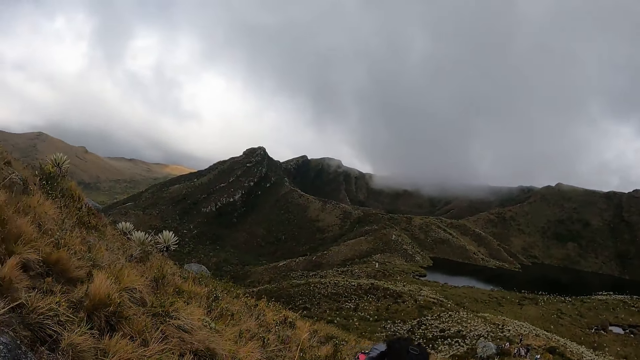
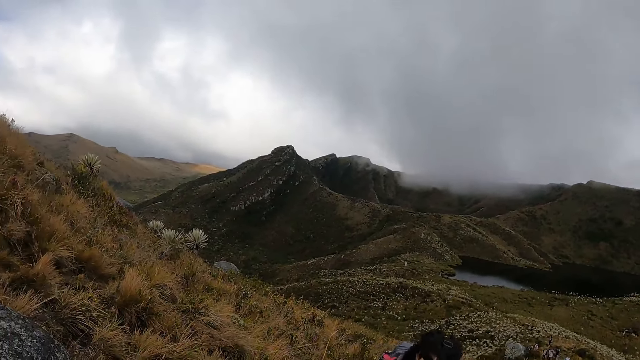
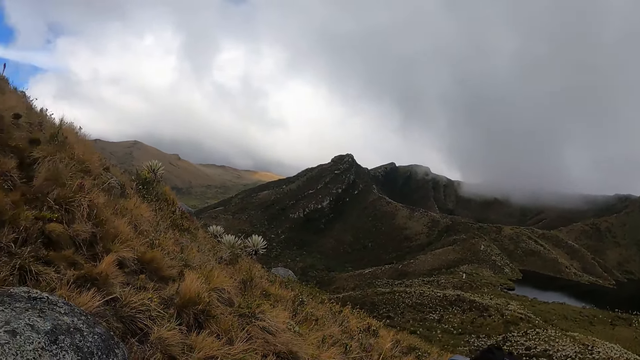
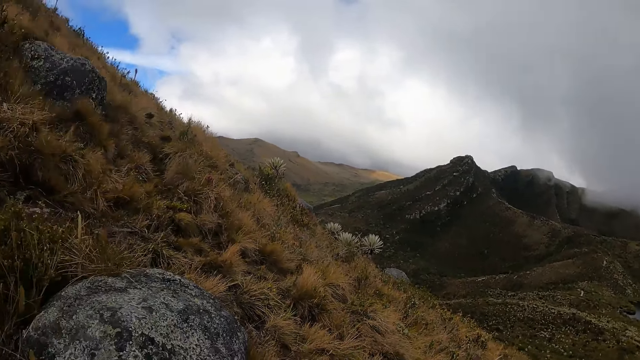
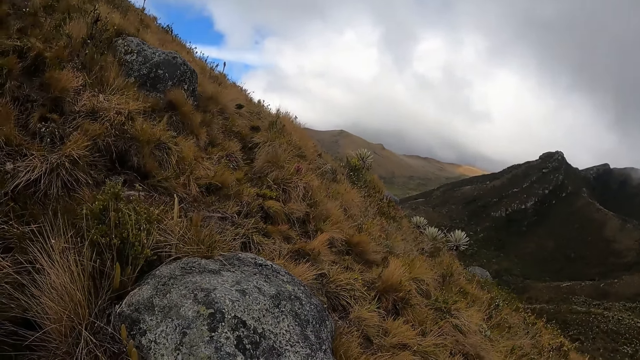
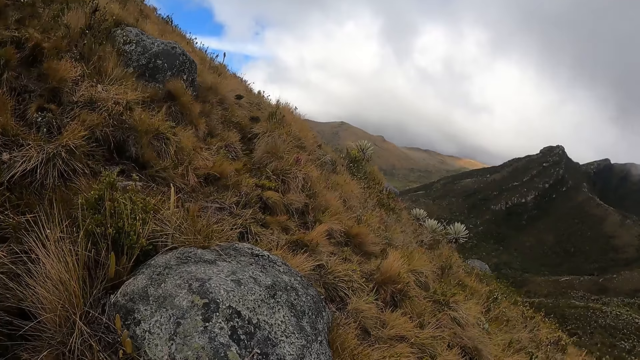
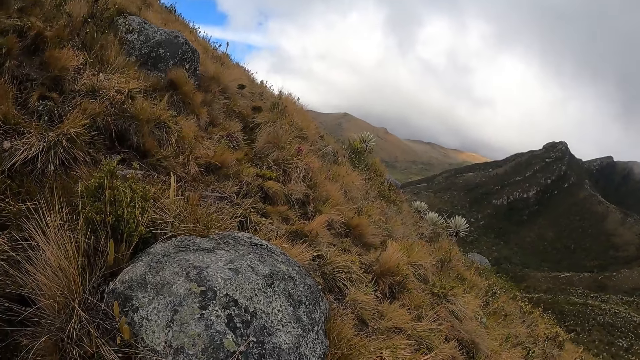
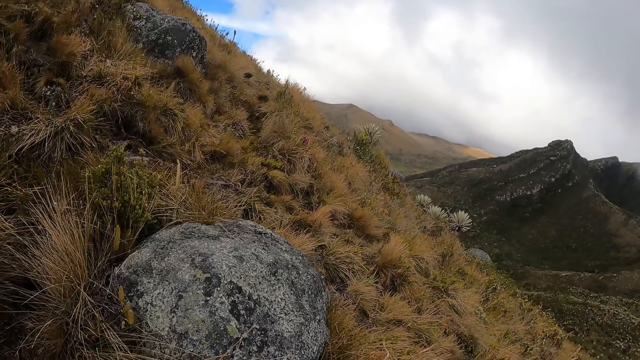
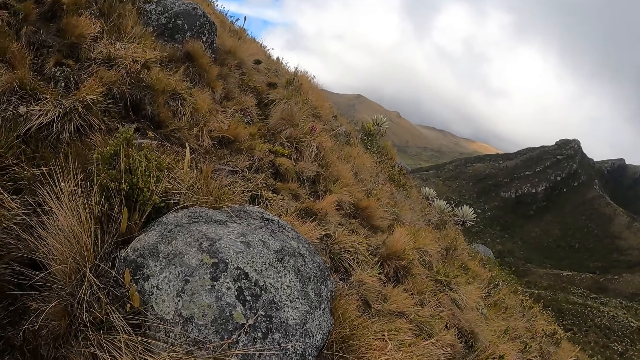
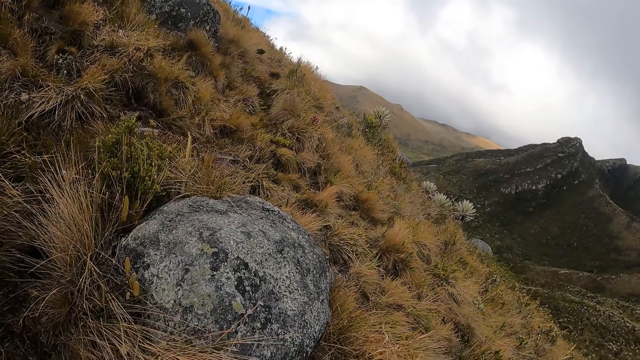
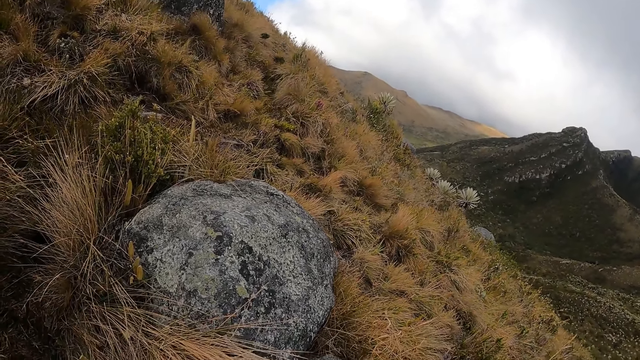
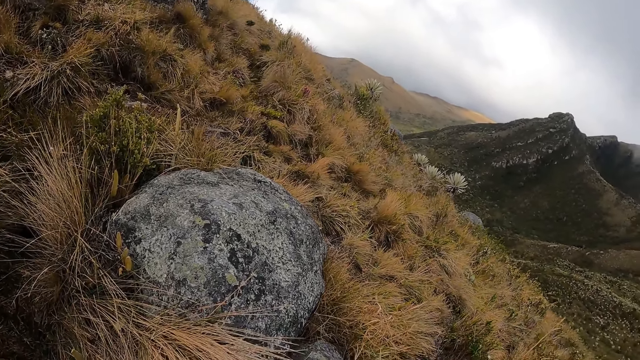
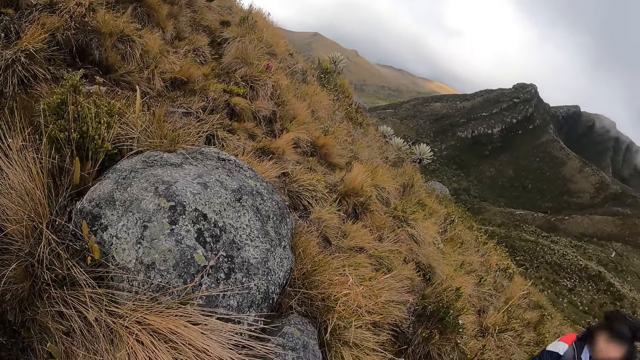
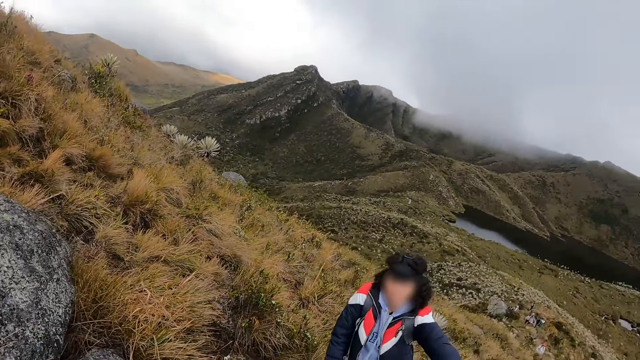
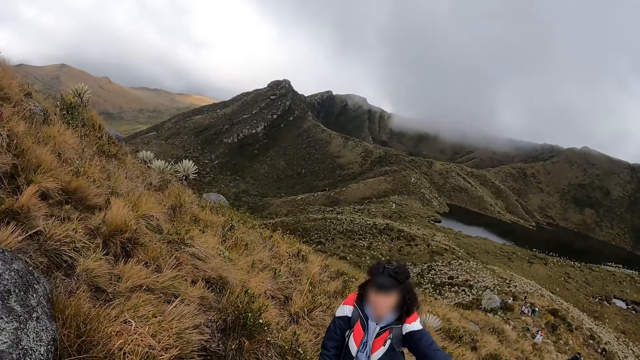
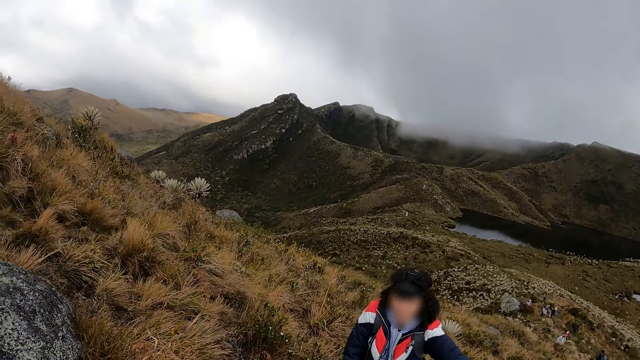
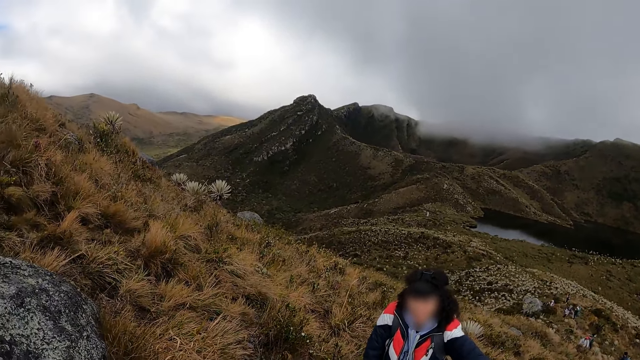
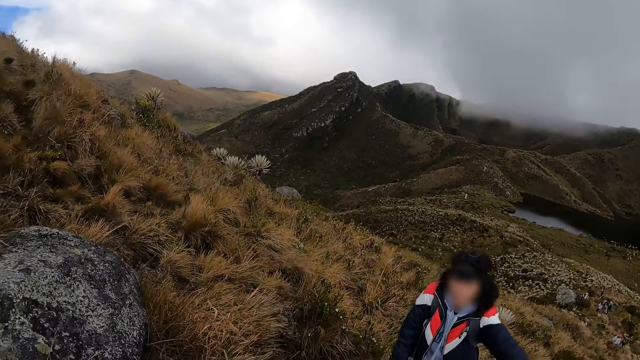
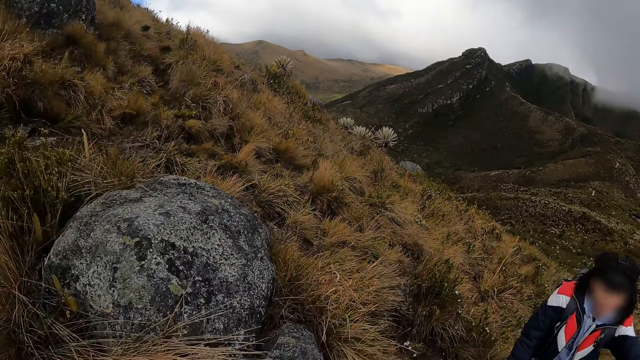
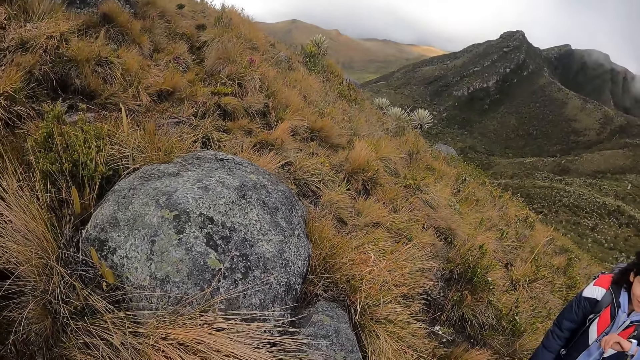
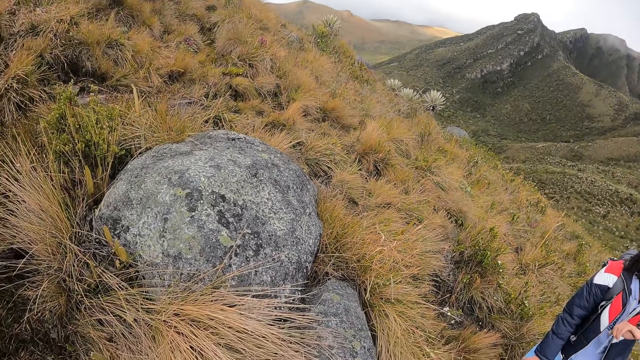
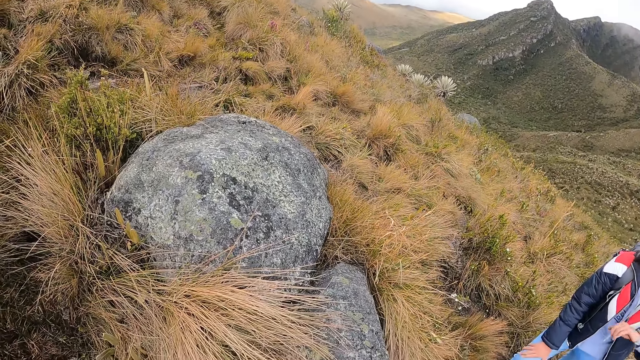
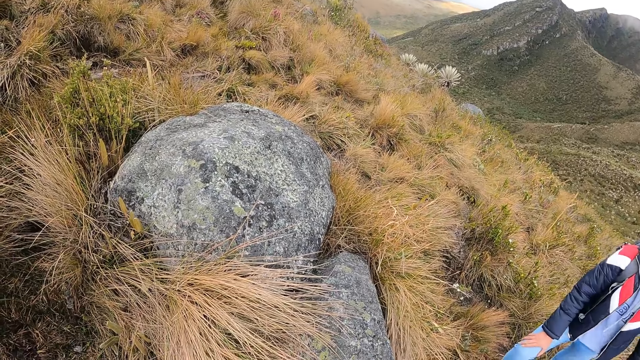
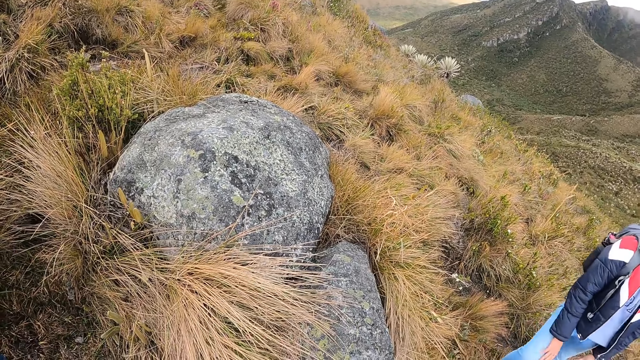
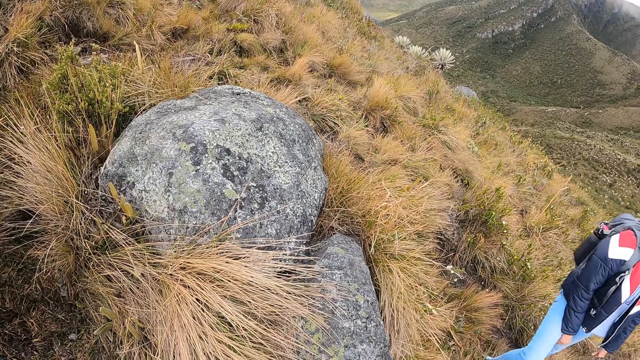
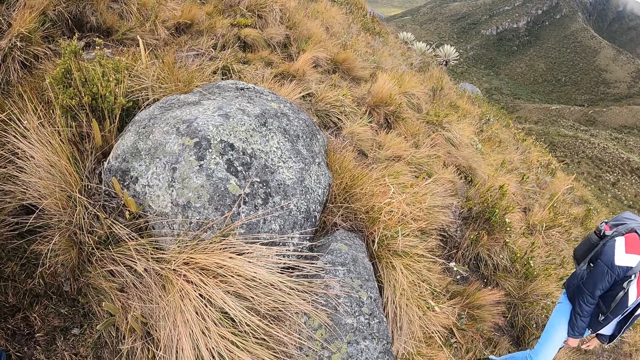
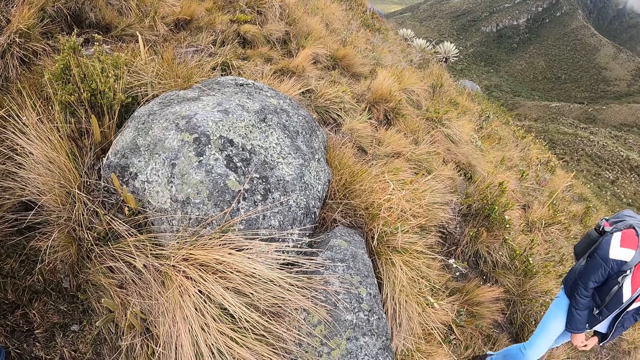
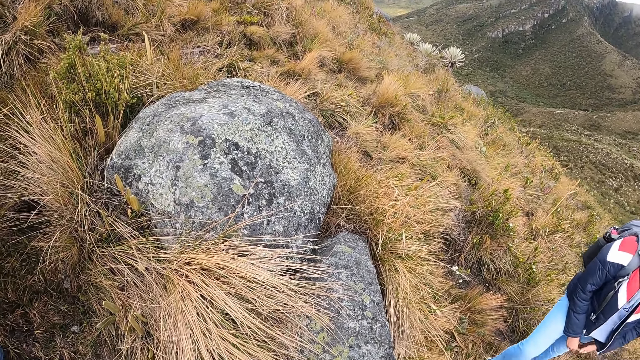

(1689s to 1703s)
The woman looks at a watch on her left wrist.

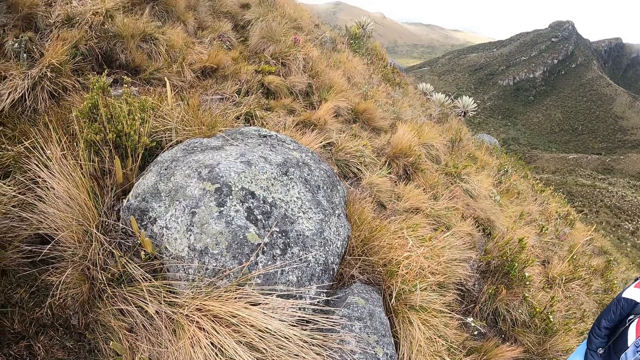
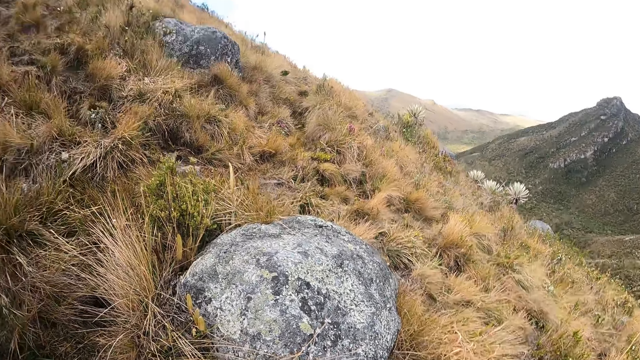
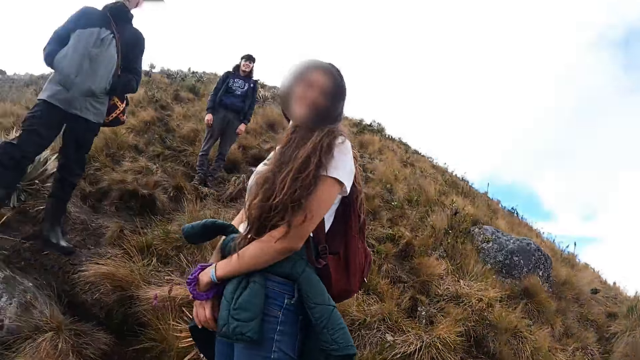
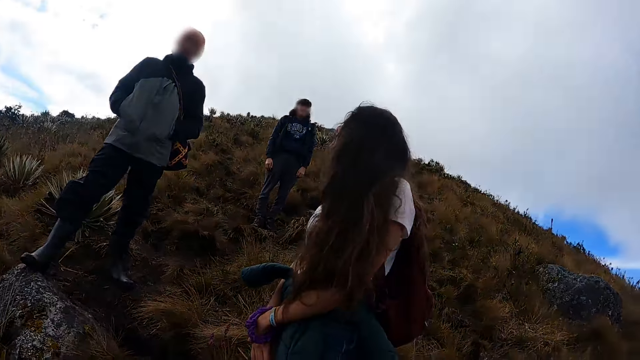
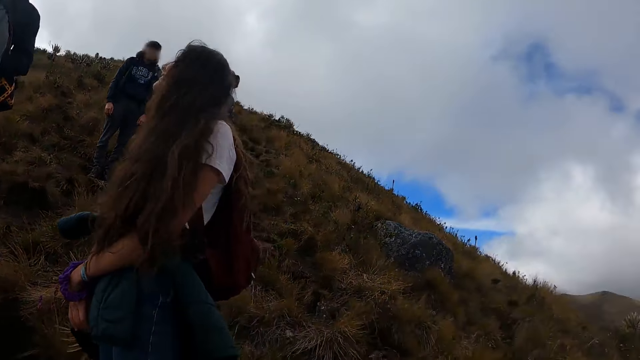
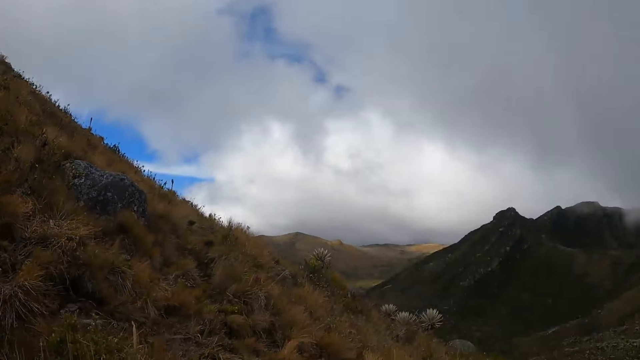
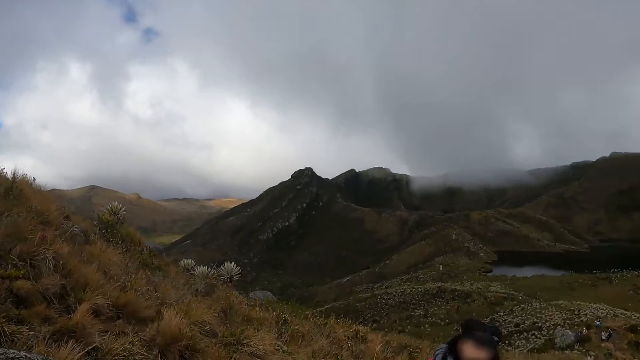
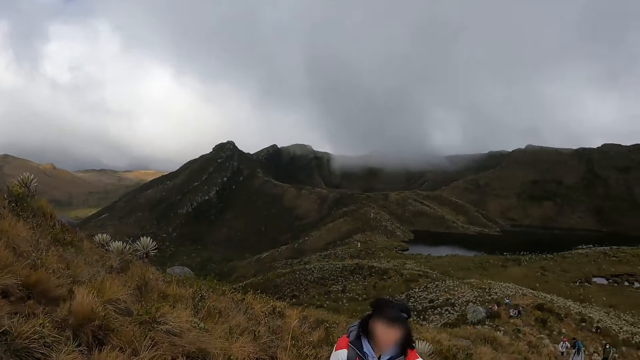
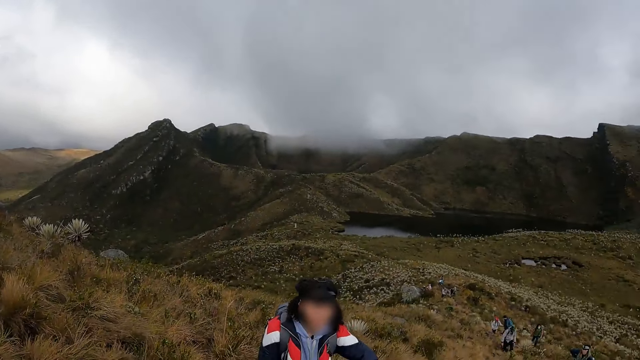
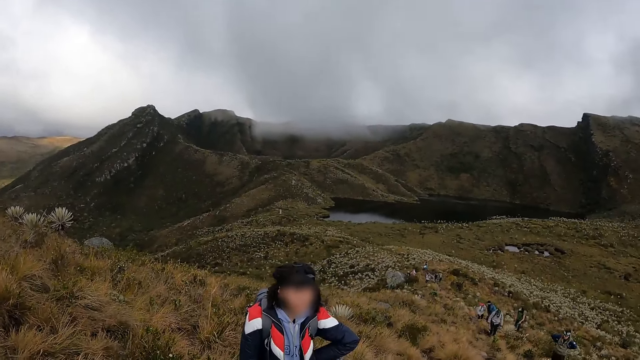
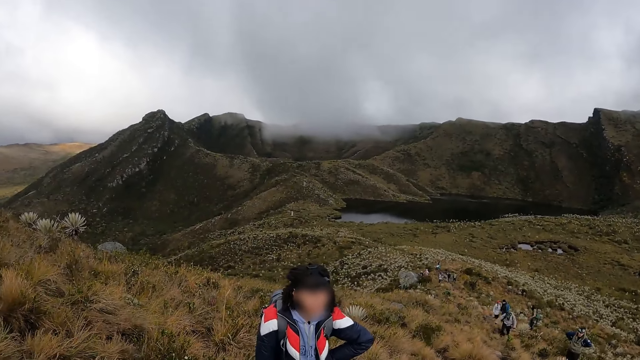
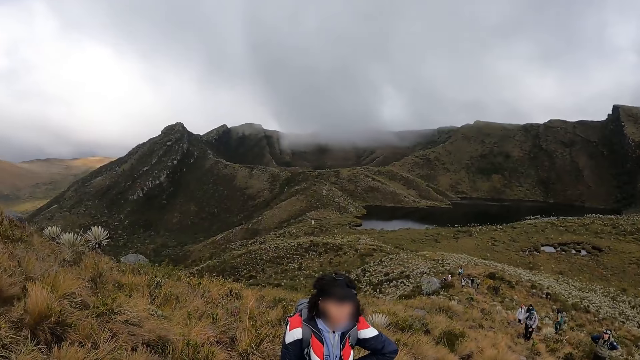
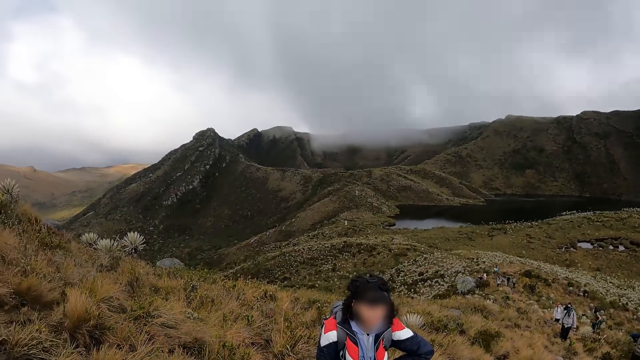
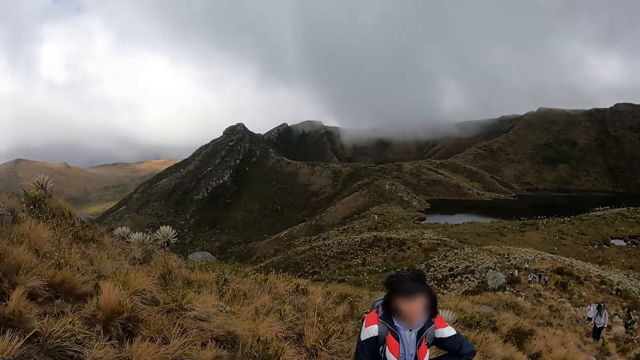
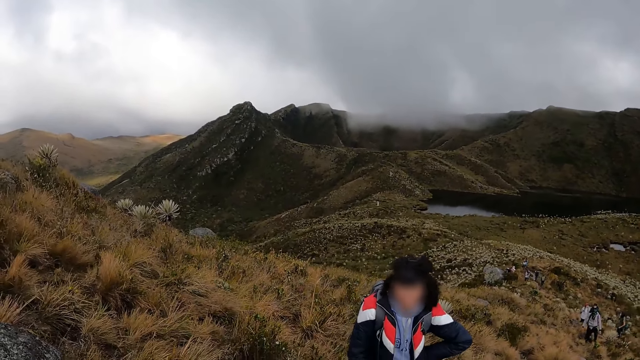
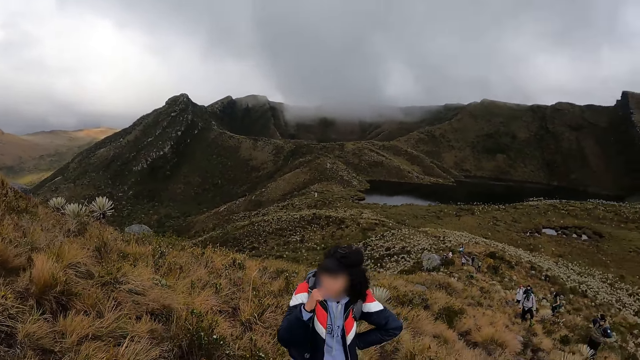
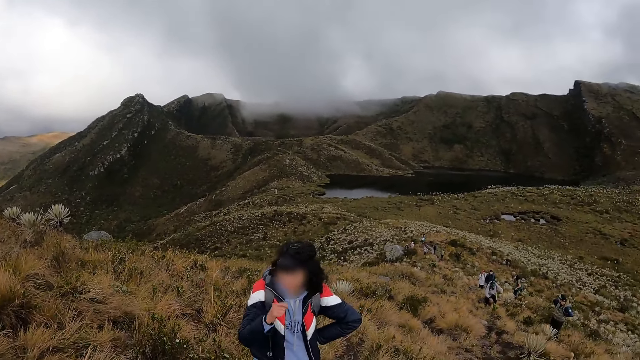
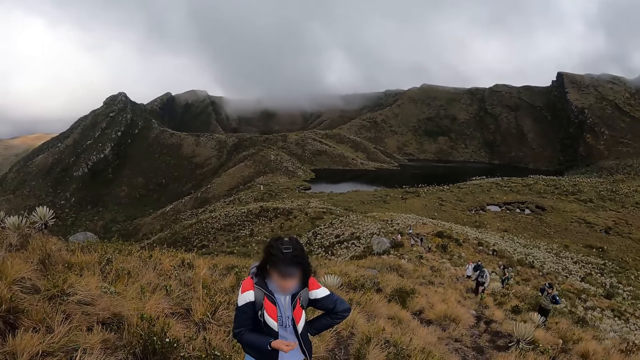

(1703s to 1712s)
A woman converses with the camera wearer.
